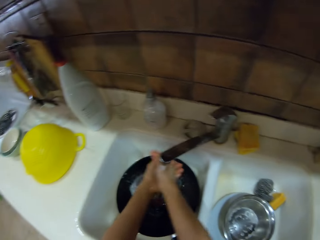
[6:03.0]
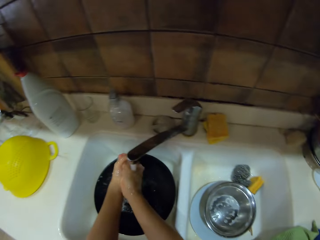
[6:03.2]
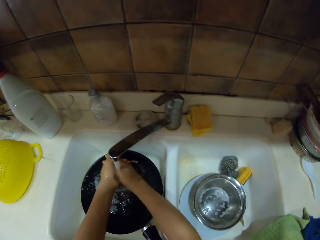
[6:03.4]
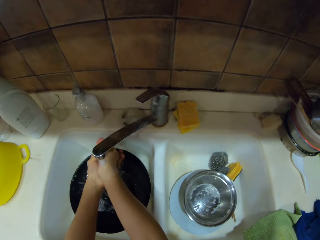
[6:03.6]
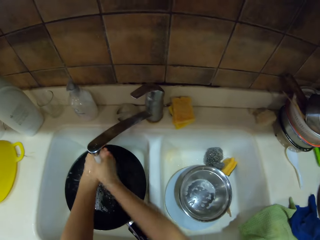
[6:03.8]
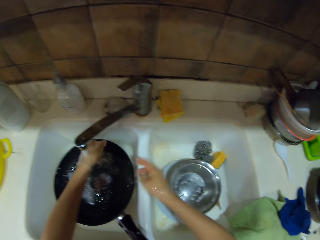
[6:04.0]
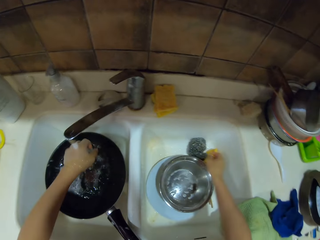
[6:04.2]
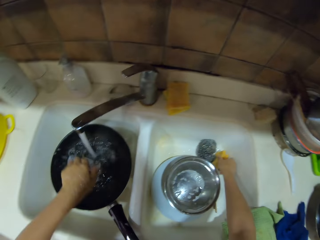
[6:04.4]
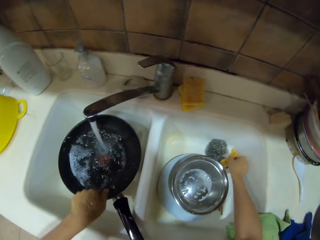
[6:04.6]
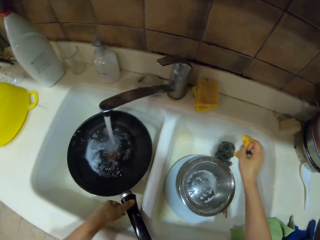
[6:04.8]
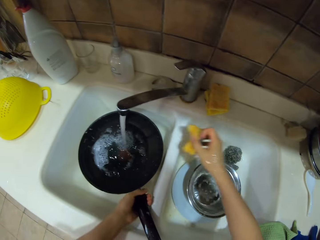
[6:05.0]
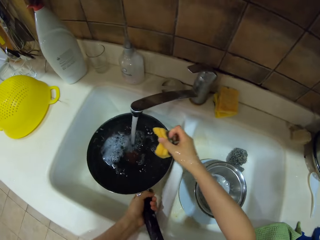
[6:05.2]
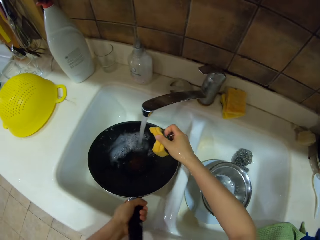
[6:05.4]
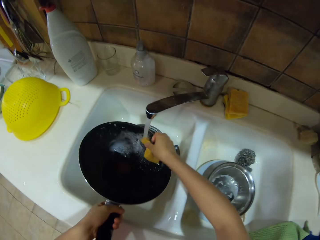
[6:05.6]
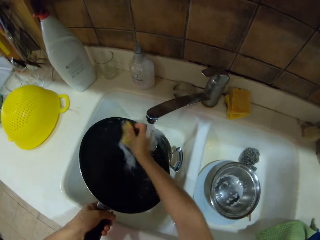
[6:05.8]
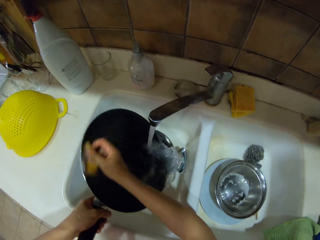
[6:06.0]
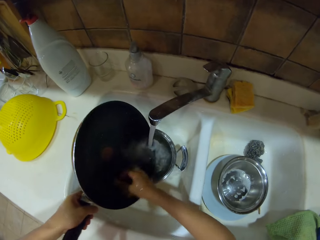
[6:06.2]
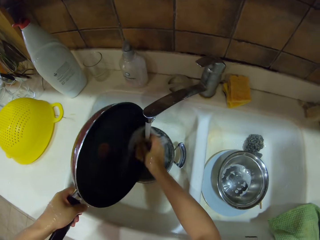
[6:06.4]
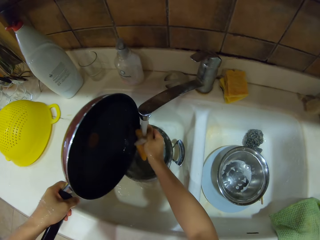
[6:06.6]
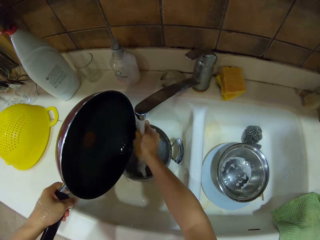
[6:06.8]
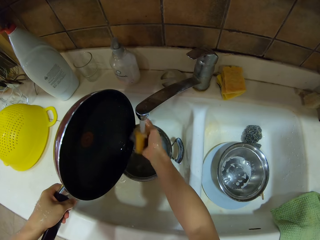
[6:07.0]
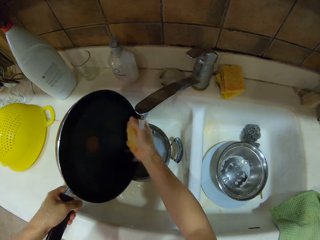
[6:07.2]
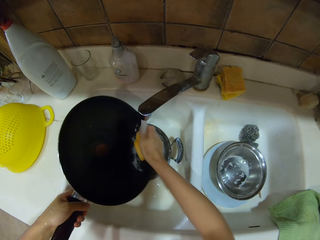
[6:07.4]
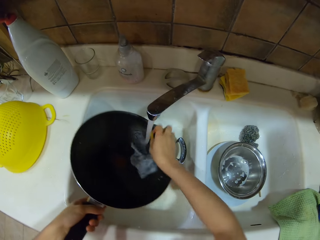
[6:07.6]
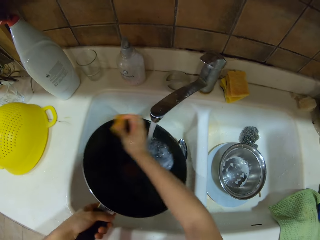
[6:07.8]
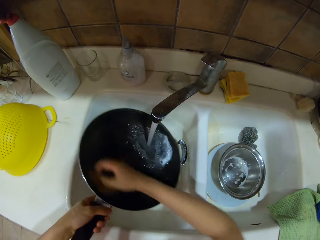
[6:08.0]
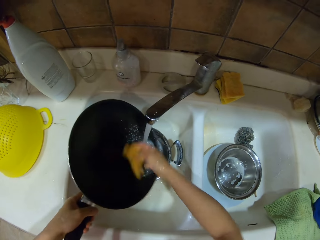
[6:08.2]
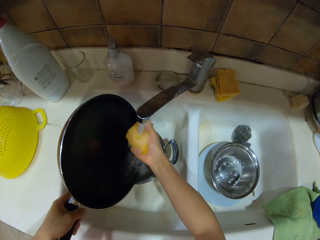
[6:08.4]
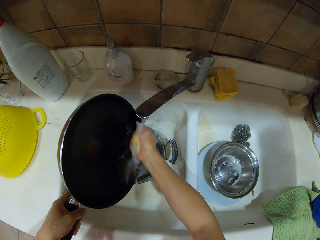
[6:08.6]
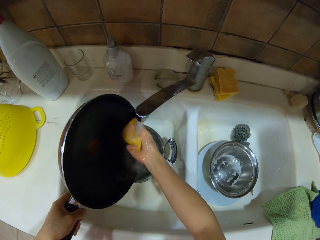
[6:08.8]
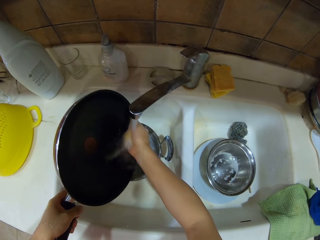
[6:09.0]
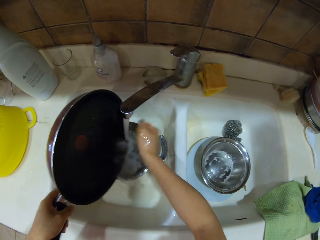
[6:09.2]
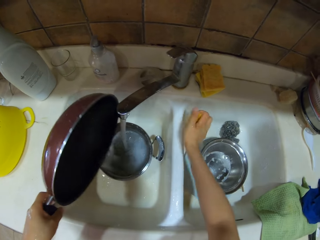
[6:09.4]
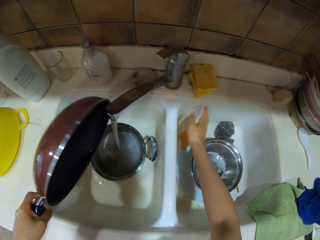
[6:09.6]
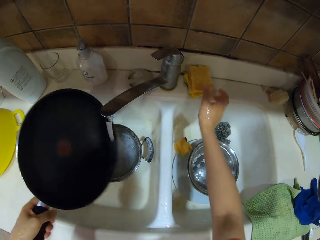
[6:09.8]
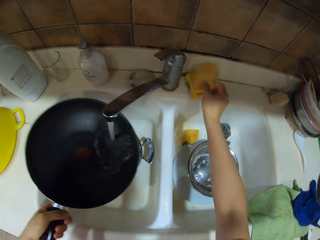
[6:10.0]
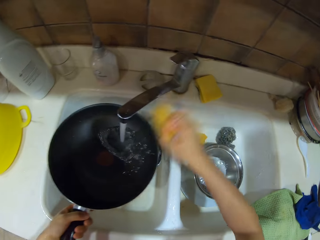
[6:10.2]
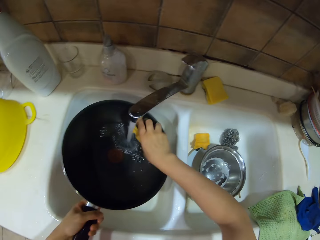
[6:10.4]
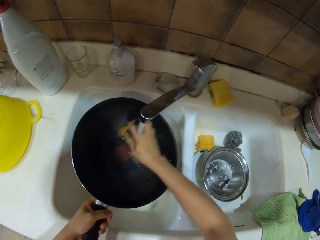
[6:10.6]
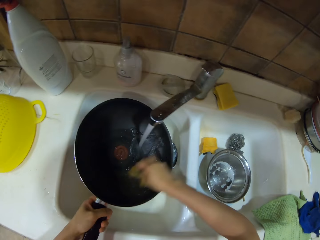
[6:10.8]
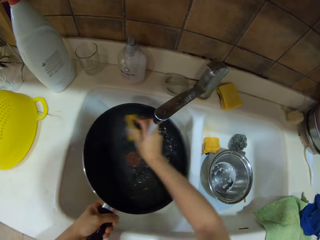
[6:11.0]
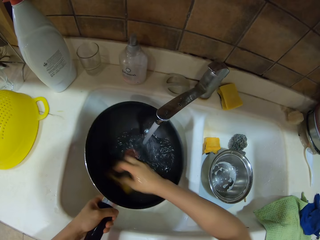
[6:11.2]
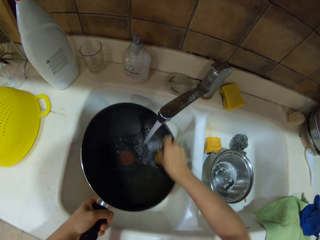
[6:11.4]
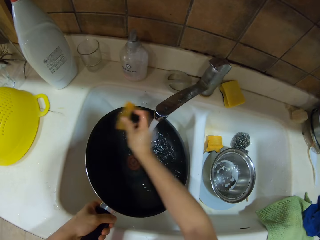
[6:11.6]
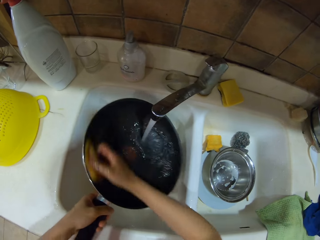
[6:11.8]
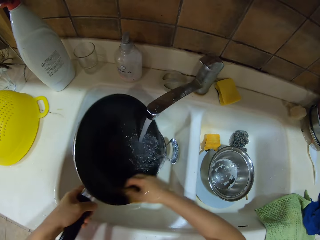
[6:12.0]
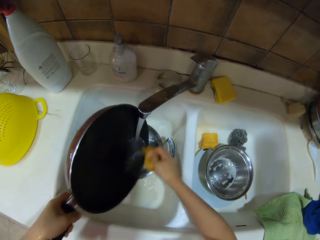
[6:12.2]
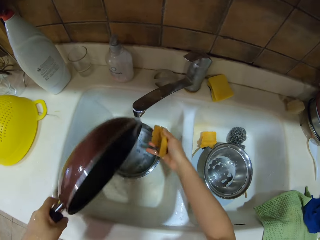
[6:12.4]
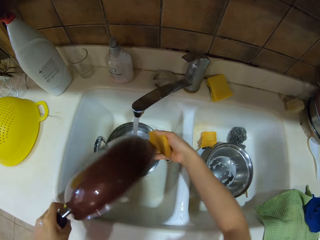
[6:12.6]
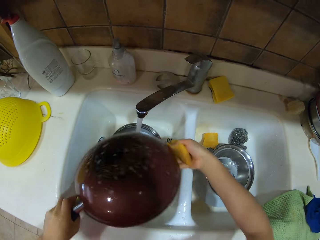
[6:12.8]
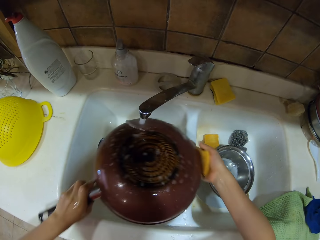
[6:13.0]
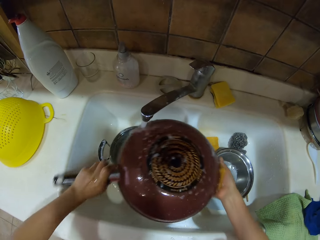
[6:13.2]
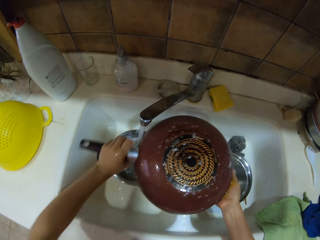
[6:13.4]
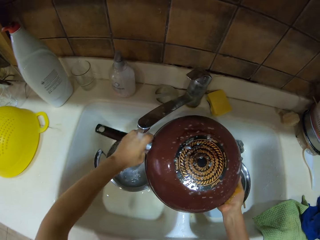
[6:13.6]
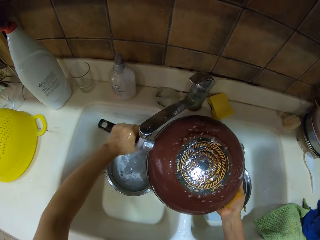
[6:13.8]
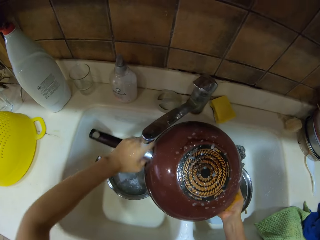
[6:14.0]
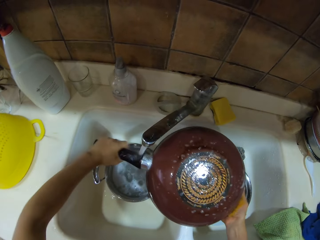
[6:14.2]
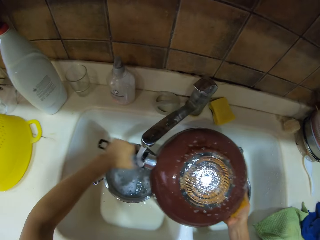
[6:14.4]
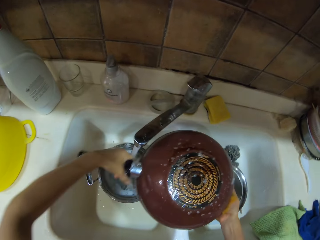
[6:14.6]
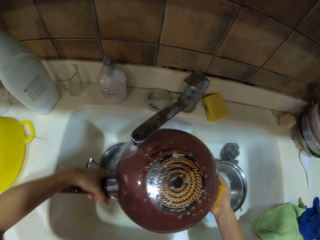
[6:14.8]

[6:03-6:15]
The camera wearer picks up the cleaning sponge. They wash the cooking pan. They wash the cleaning sponge. They wash the cooking pan. They put the cleaning sponge in the sink. They pick up the cleaning sponge and wash the cooking pan.

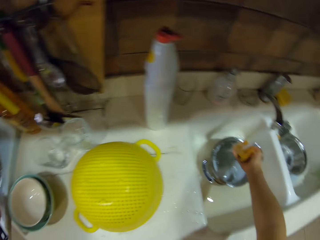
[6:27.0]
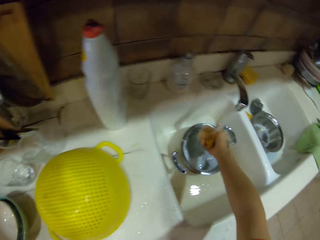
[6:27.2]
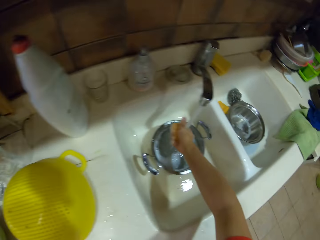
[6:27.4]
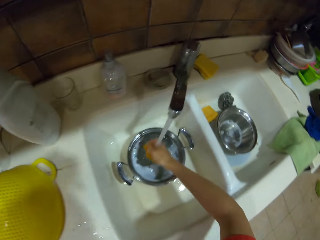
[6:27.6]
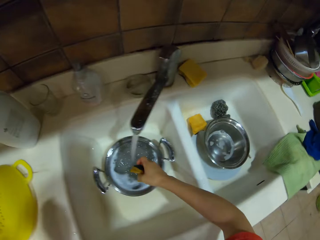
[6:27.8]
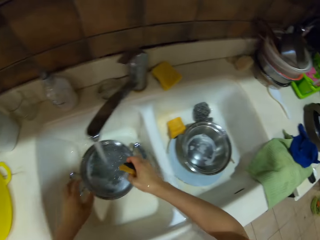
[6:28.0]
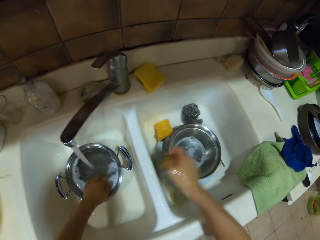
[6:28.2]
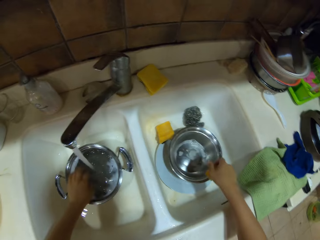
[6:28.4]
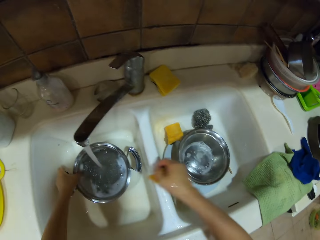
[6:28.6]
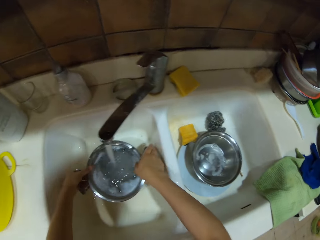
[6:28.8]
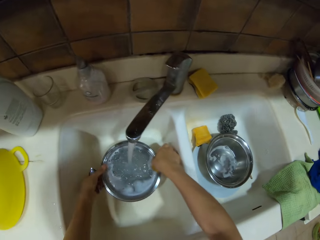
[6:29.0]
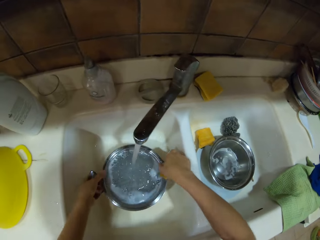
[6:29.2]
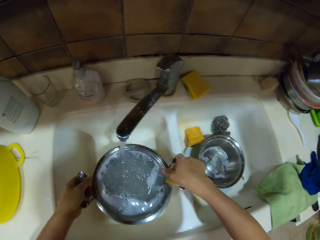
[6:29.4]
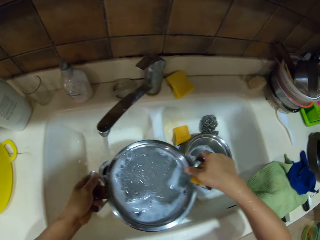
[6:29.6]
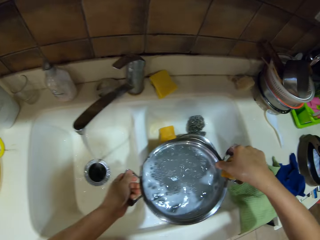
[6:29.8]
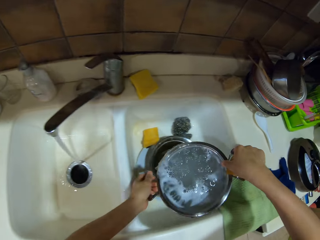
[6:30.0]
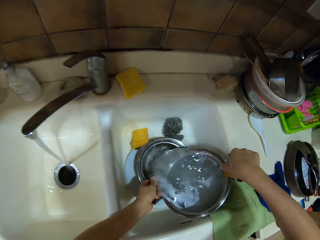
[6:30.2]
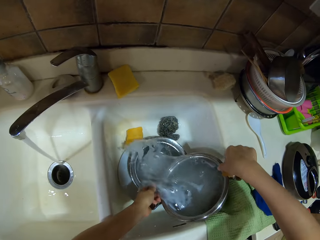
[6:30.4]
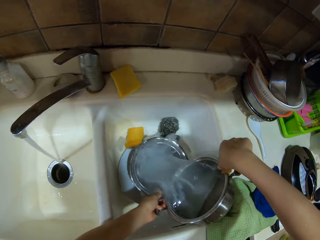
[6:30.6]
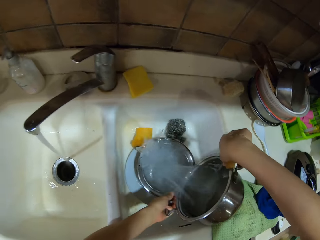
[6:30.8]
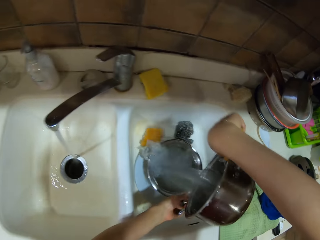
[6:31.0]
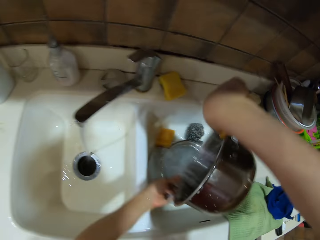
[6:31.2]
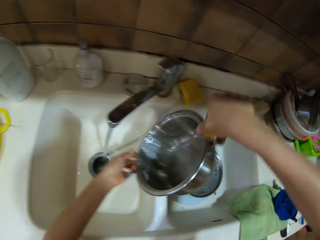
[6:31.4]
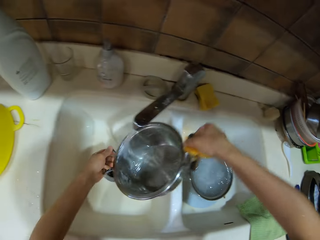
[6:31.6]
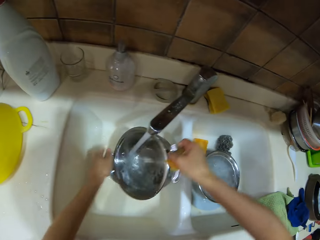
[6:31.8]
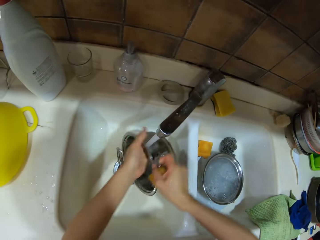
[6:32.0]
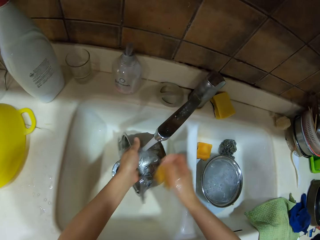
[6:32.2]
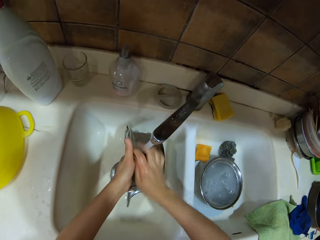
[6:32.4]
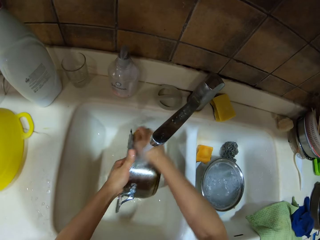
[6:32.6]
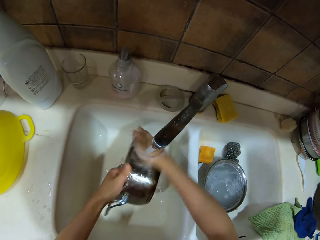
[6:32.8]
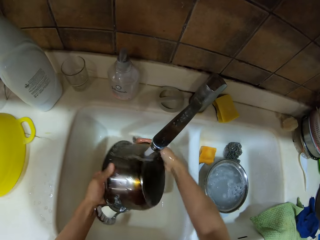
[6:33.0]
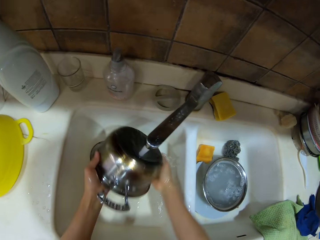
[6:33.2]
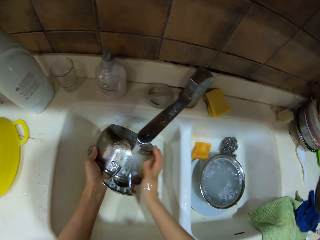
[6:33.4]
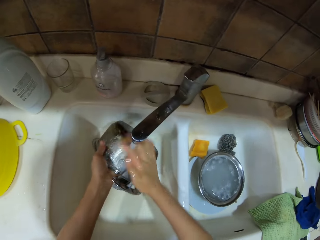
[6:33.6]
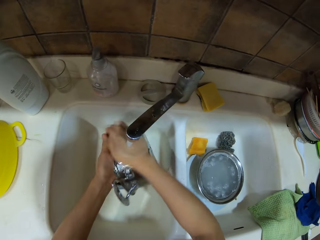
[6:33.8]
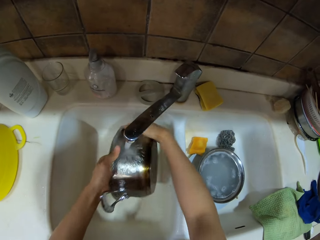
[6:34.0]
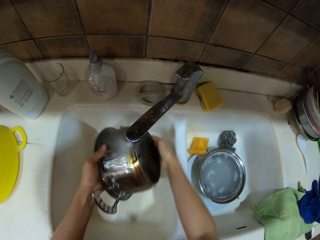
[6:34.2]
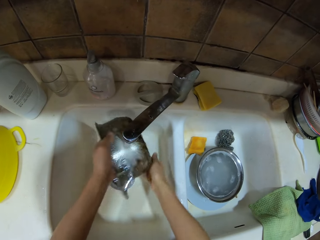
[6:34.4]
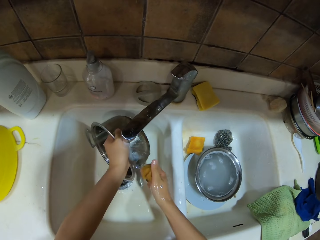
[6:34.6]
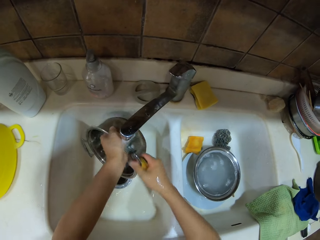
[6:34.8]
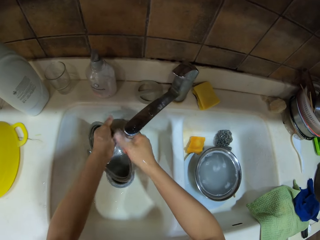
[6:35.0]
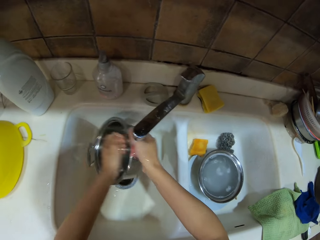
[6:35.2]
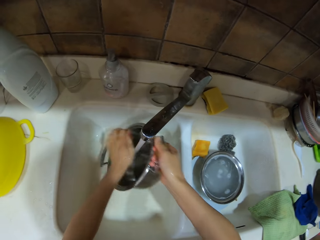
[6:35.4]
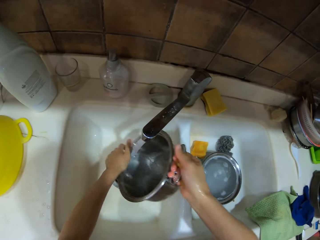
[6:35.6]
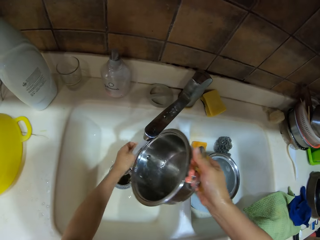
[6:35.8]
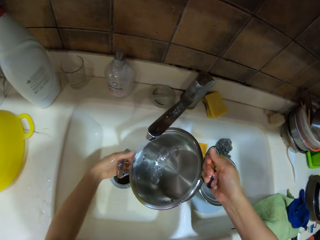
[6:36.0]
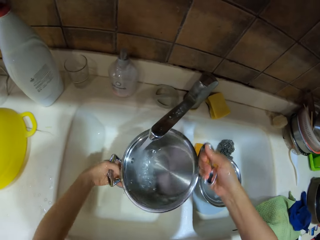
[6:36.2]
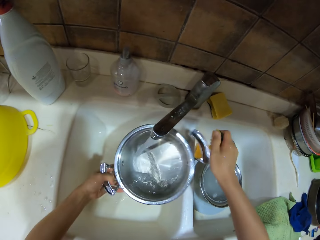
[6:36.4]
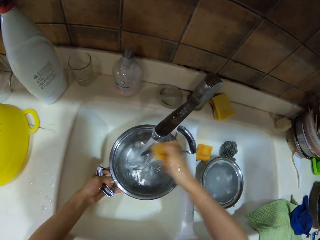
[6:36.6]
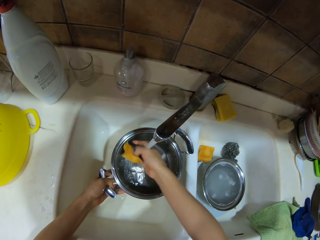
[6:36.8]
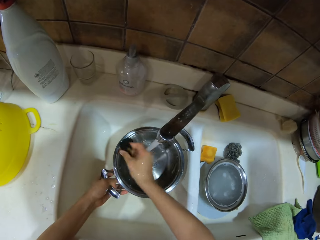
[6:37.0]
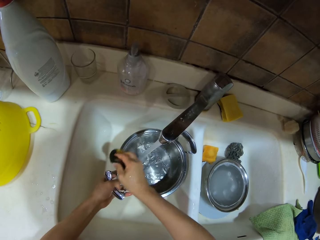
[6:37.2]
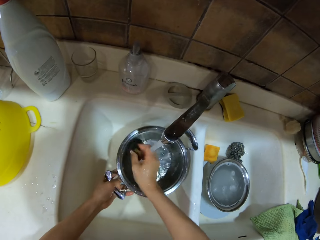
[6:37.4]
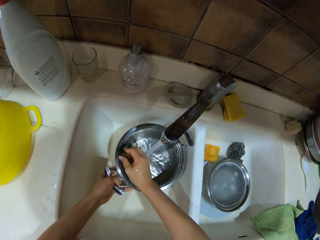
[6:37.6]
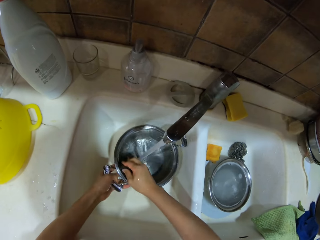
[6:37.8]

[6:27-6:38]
The camera wearer puts the cooking pan on the cooker. They rinse the cleaning sponge. They pick up the cooking pot. They pour water in the bowl. They rinse the cooking pot.
